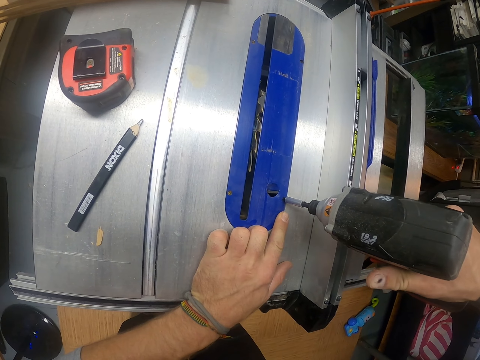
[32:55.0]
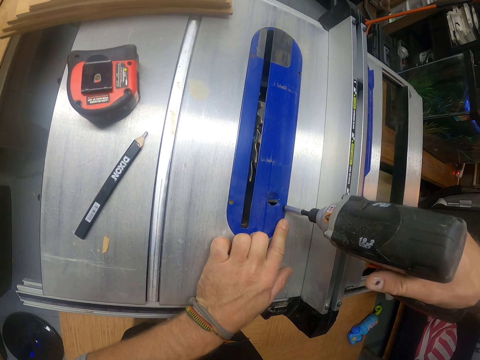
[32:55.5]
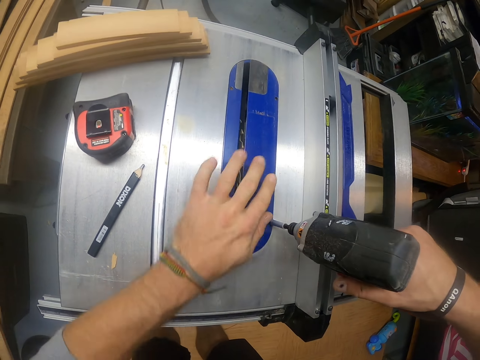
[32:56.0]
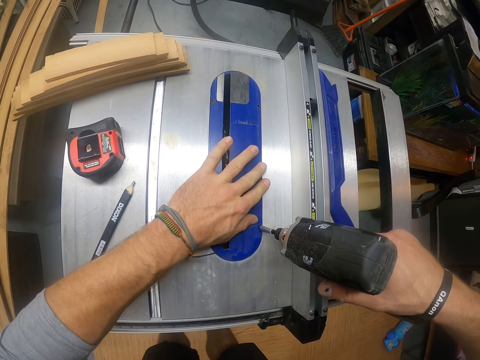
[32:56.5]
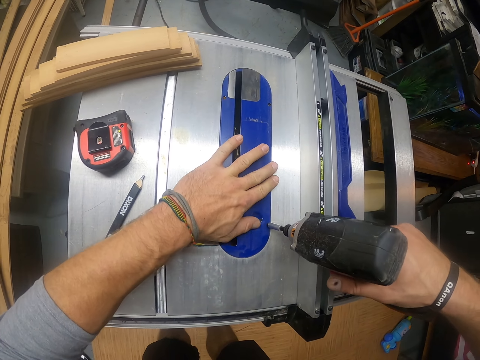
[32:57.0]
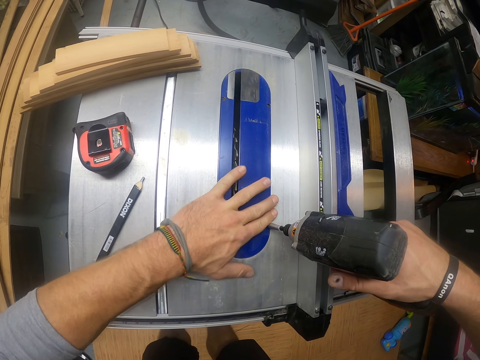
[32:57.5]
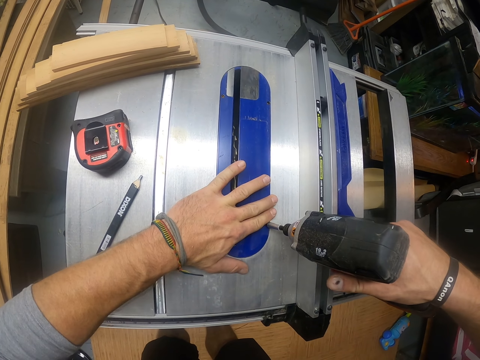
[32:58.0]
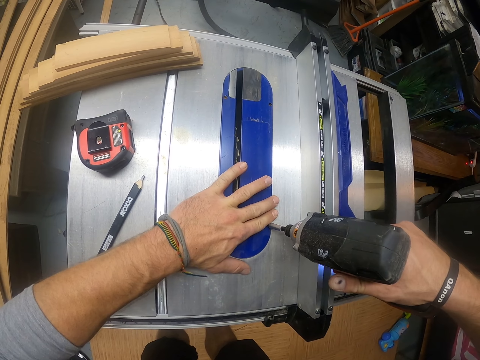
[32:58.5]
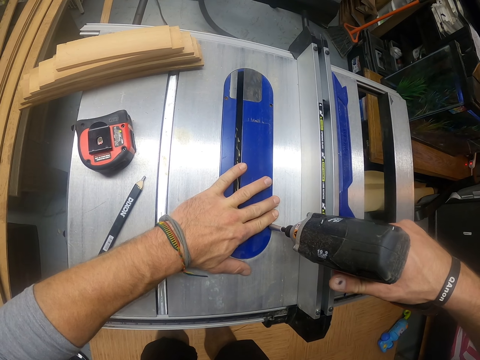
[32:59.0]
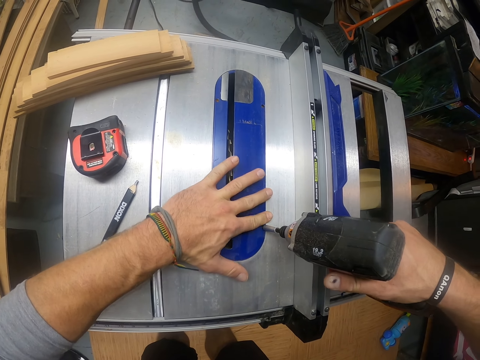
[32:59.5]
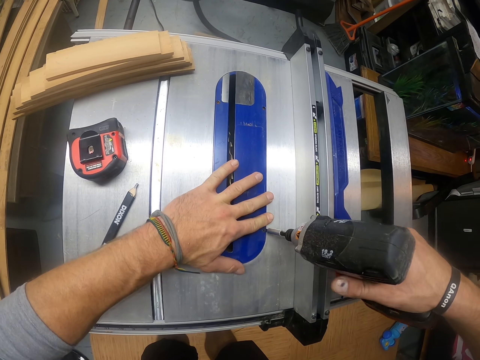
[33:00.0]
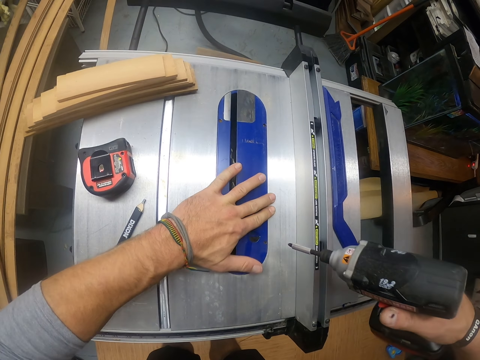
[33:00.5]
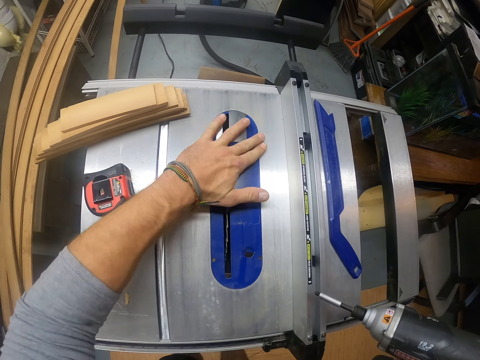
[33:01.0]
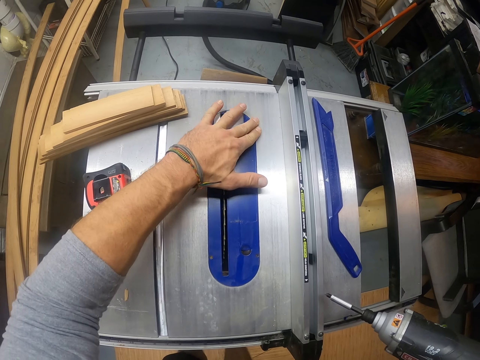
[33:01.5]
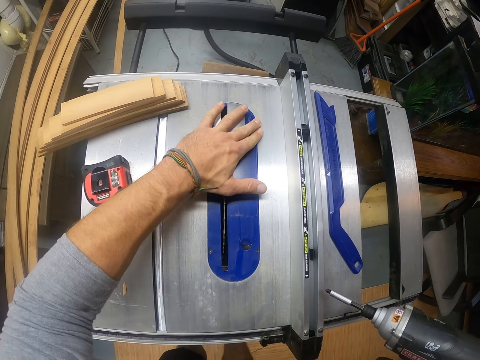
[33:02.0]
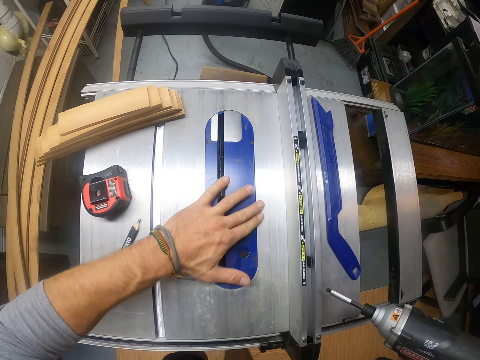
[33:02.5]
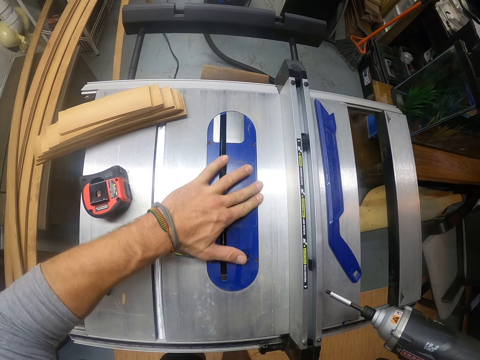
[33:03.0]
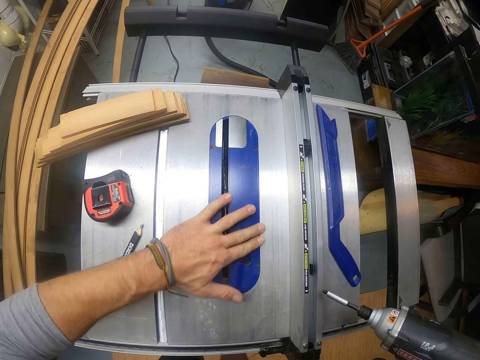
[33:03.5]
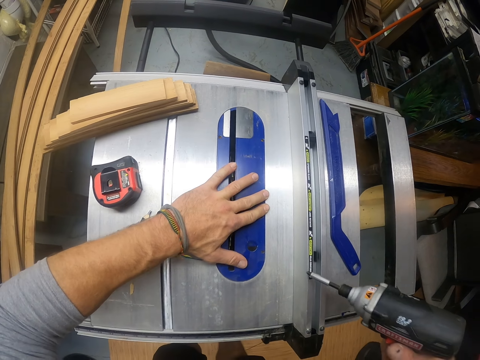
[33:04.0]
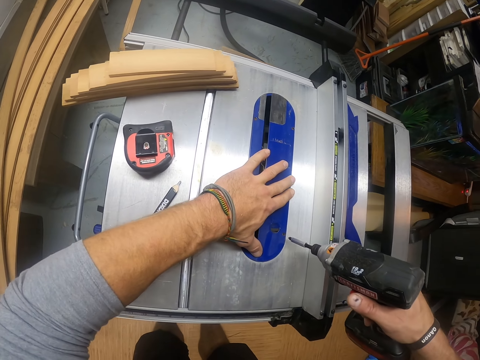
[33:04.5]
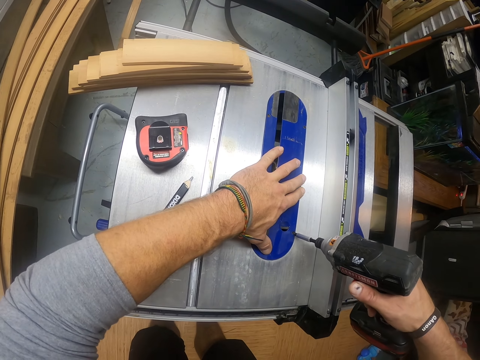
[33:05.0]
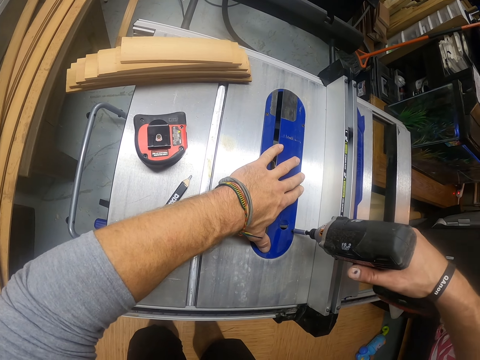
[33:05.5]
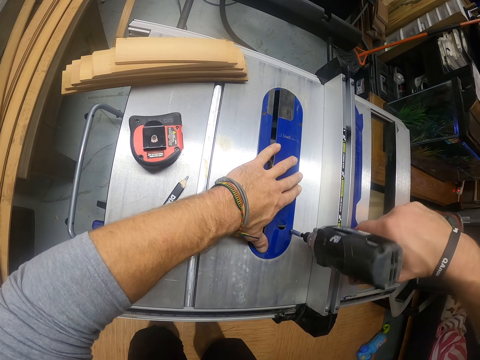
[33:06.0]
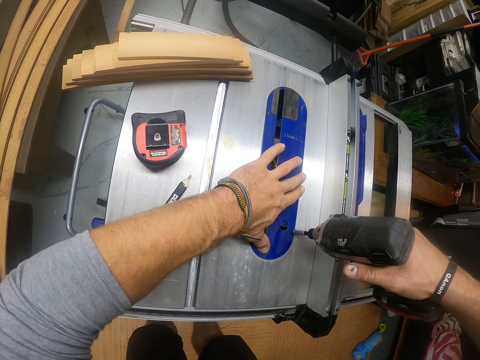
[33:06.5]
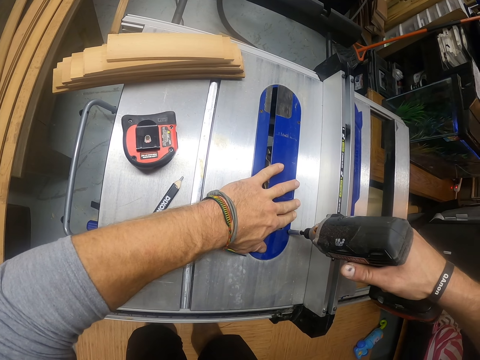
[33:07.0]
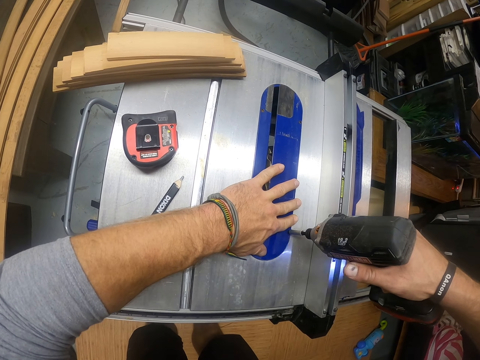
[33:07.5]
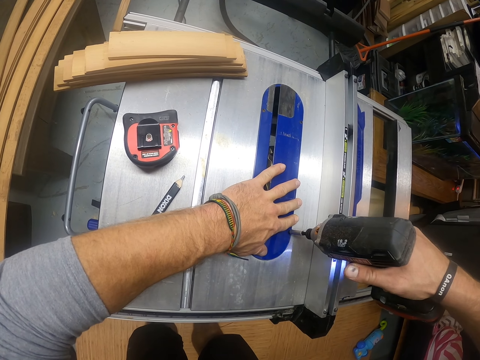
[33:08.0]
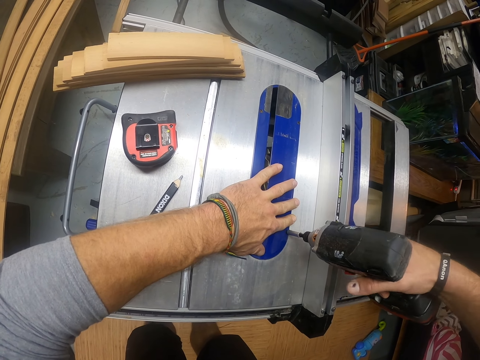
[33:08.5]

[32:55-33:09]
The camera wearer holds the machine. He cleans the table saw guard with his left hand. He stops drilling. He moves his hand. He unscrews a screw on the table saw guard with the hand drill in his right hand. He drills the machine.

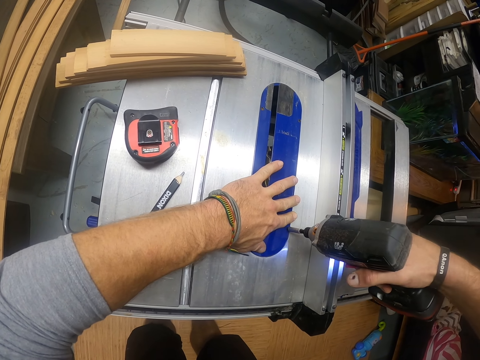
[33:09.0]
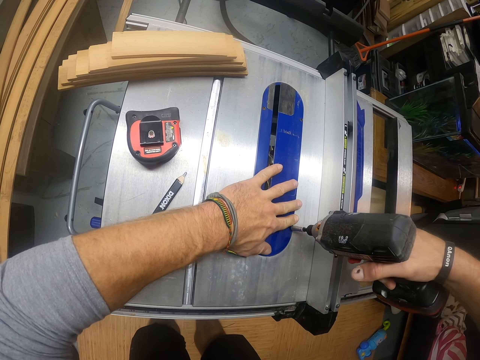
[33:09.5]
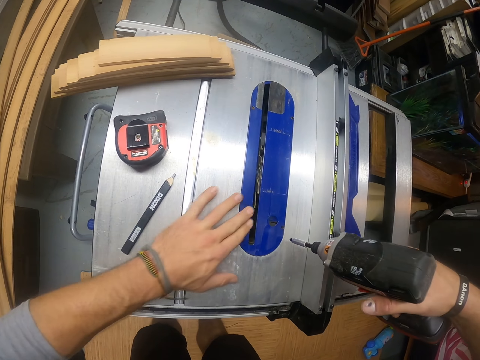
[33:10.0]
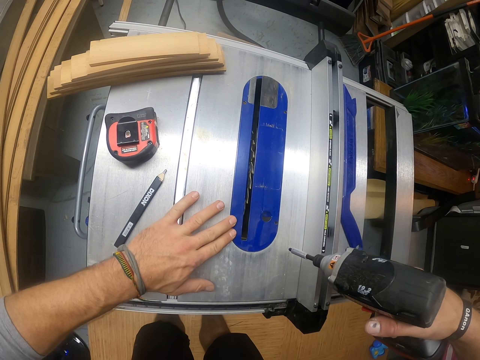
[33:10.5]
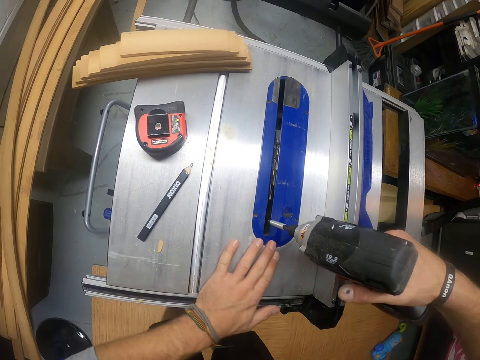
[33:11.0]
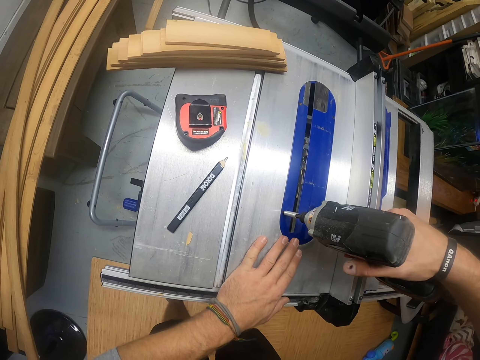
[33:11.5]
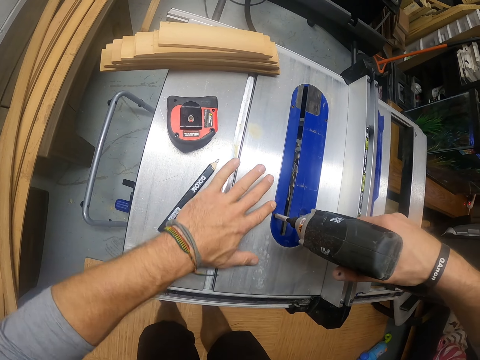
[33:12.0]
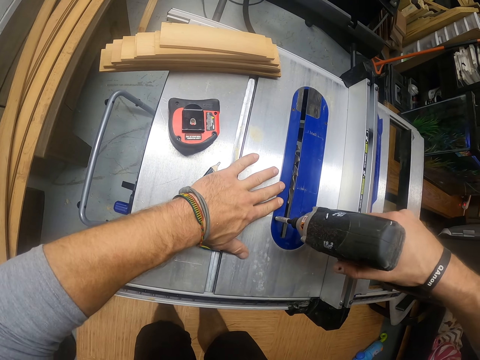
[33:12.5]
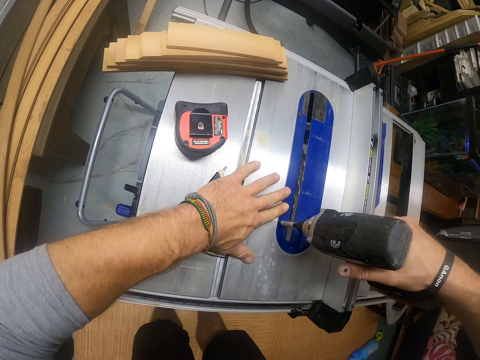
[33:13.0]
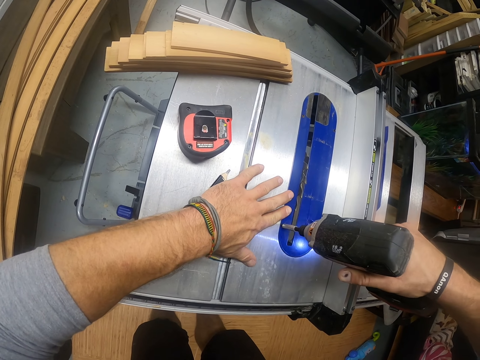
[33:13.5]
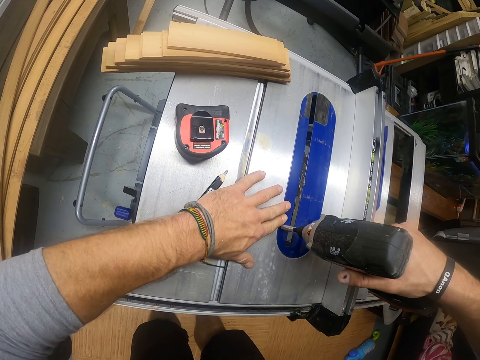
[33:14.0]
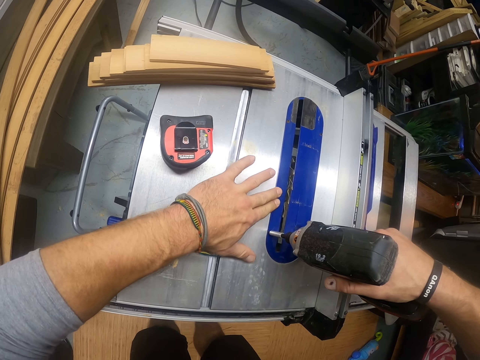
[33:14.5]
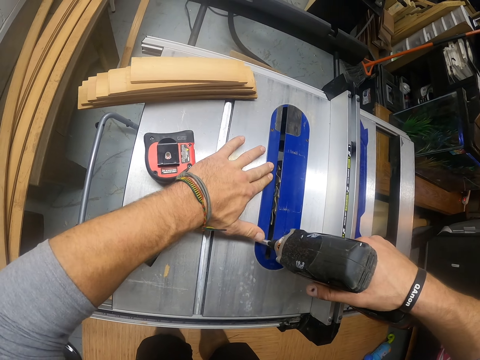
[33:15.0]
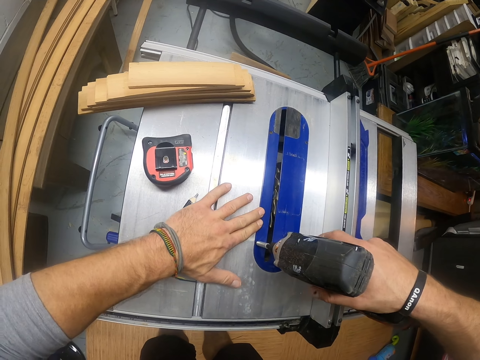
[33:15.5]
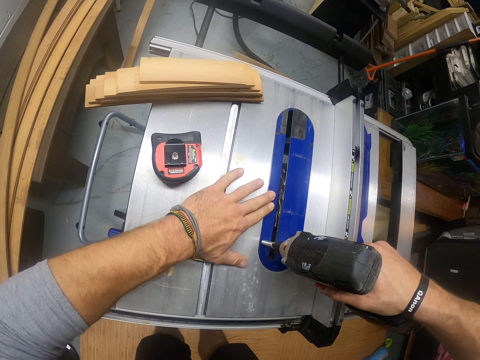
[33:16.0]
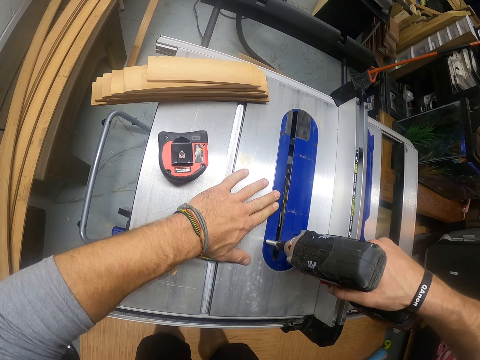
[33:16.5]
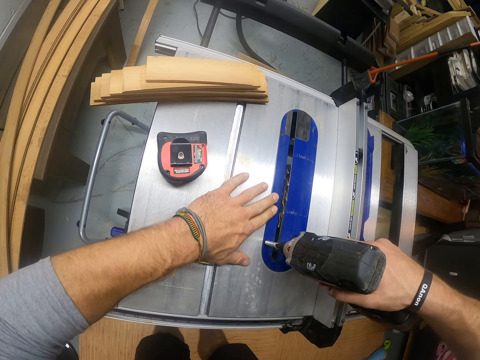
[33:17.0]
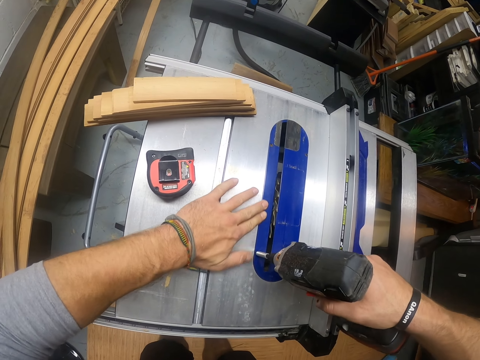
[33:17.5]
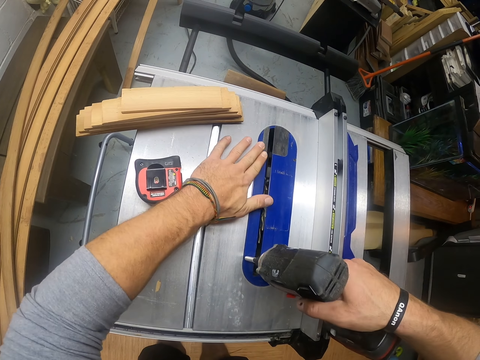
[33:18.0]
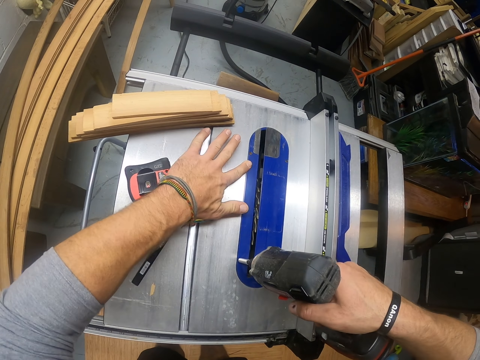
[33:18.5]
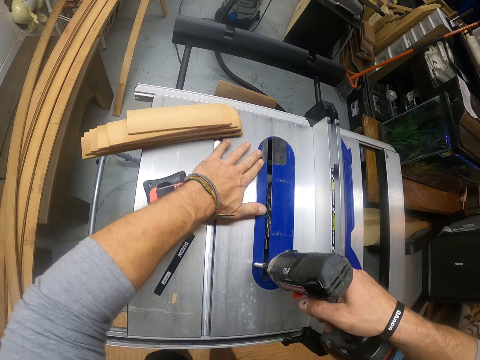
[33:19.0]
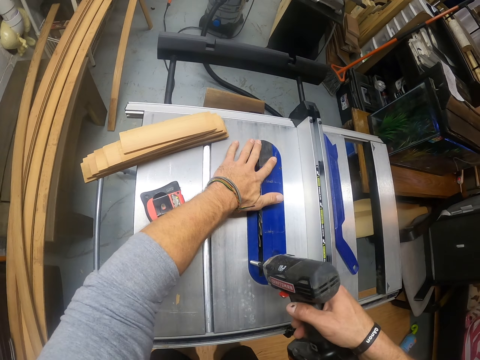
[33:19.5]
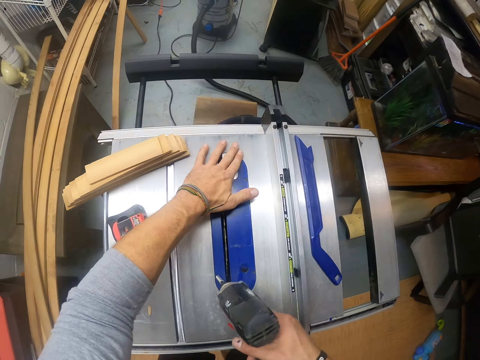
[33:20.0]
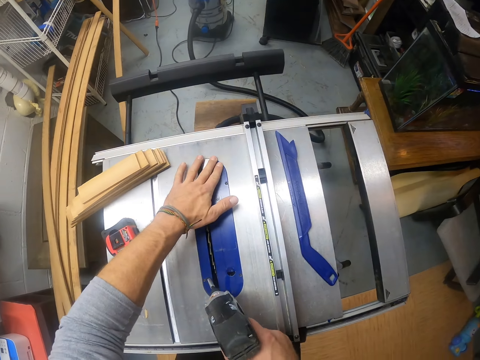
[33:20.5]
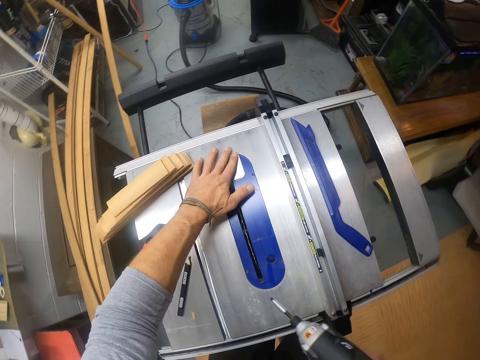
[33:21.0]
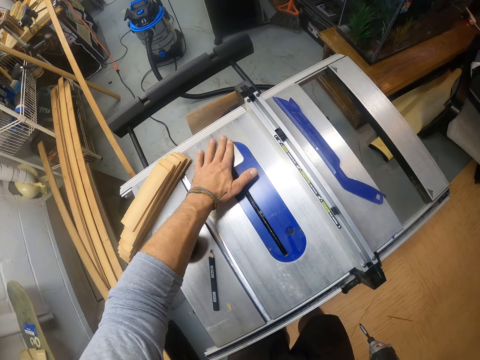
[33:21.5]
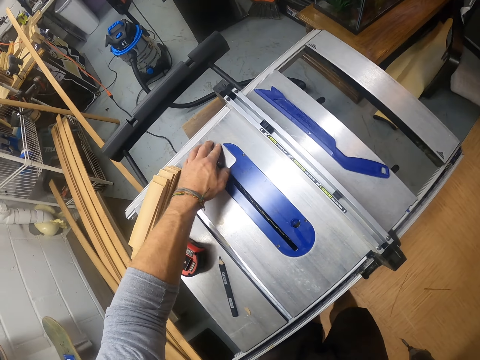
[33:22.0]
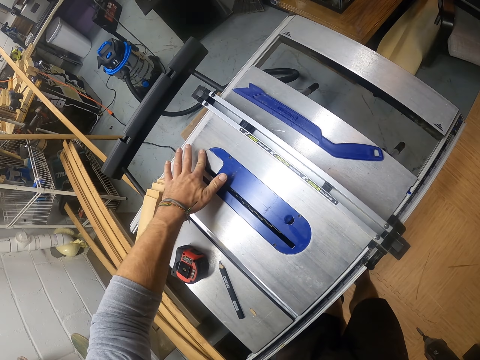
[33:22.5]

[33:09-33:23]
The camera wearer unscrews a screw on the table saw guard with the hand drill in his right hand. He cleans the table saw guard with his left hand. He moves his hand. He stops drilling.
